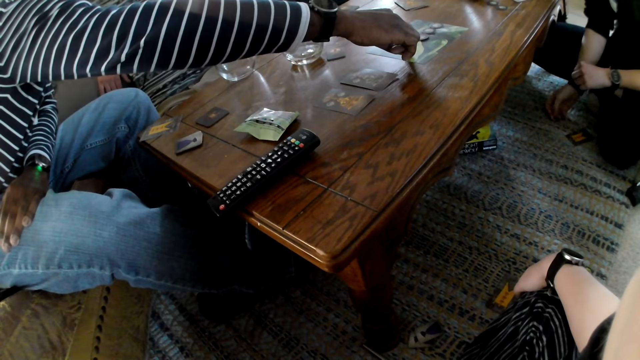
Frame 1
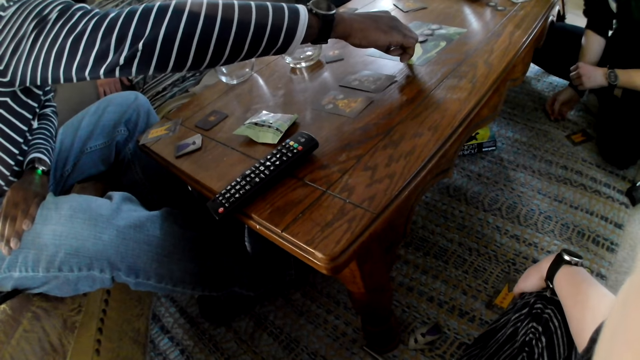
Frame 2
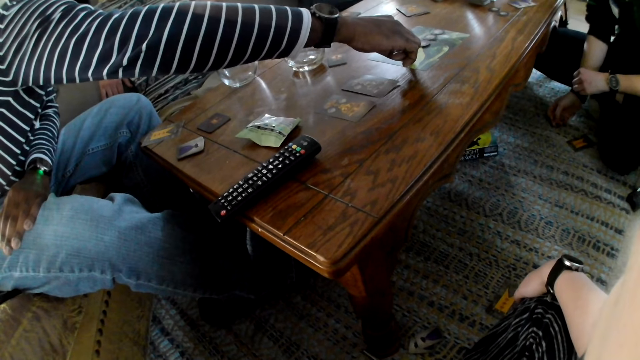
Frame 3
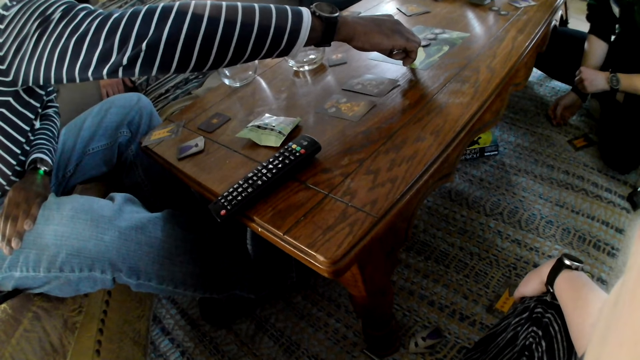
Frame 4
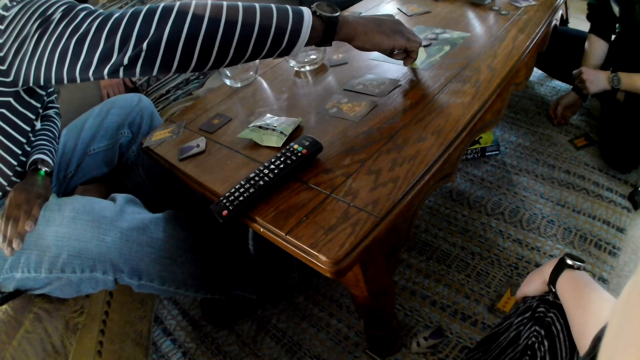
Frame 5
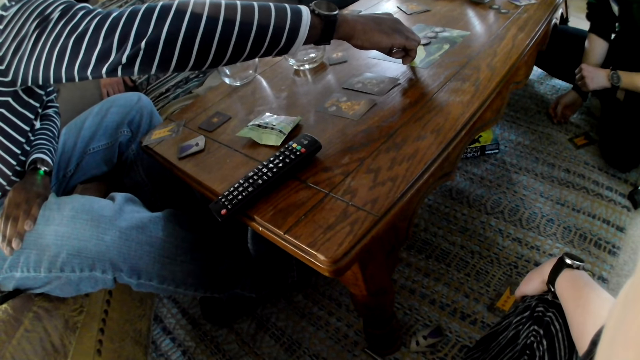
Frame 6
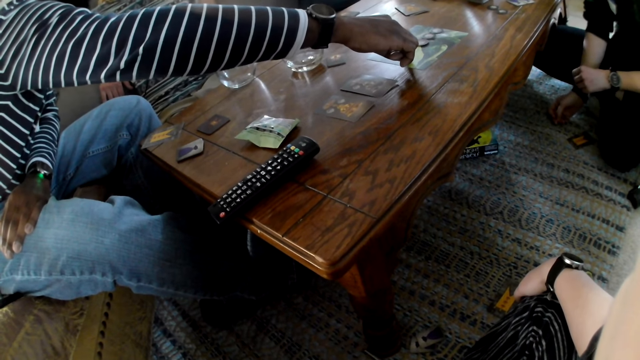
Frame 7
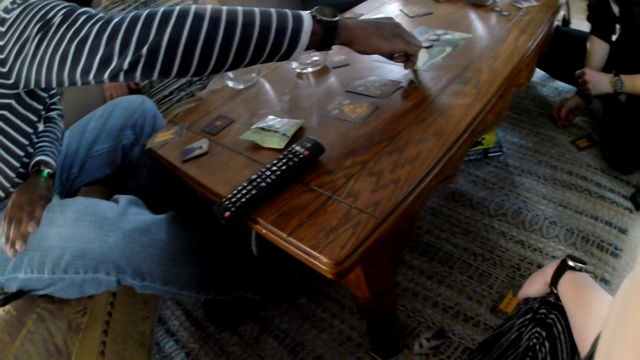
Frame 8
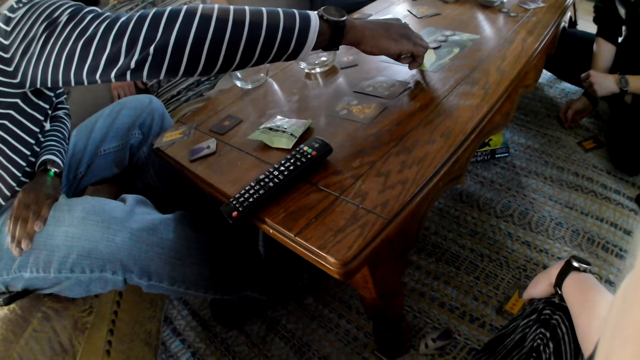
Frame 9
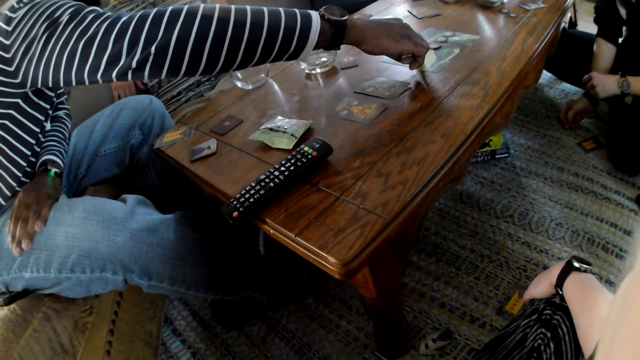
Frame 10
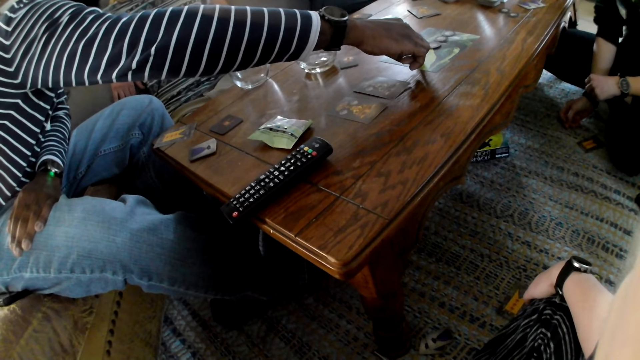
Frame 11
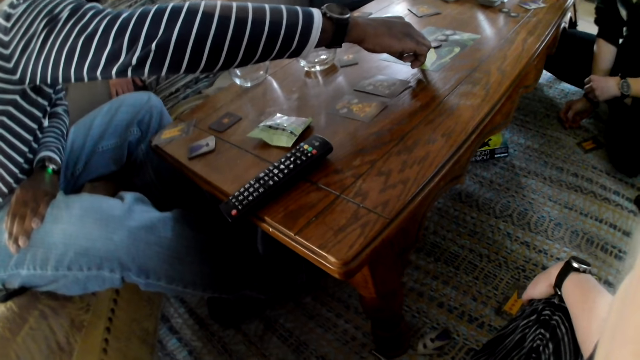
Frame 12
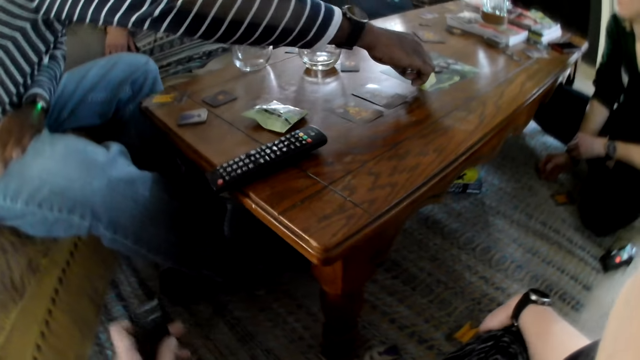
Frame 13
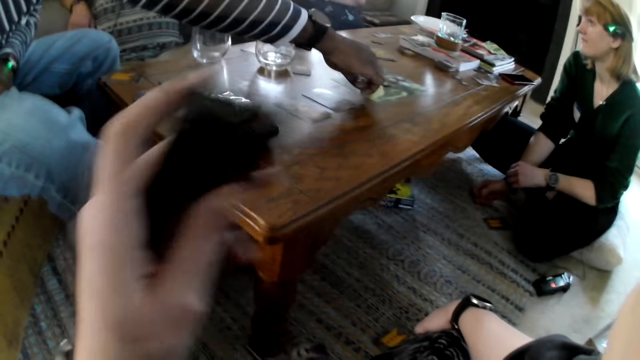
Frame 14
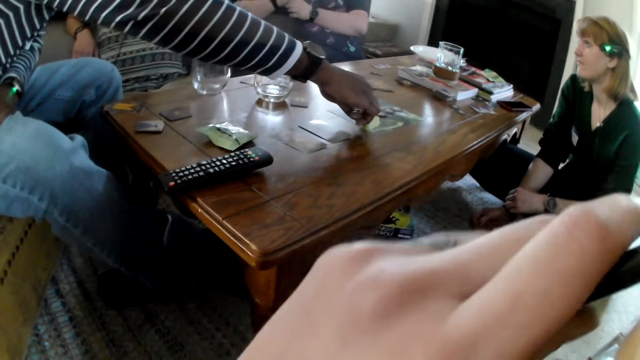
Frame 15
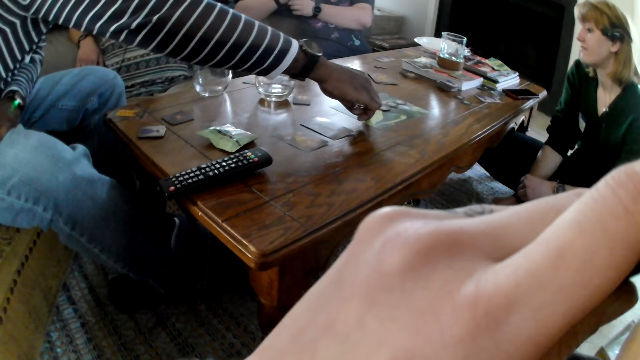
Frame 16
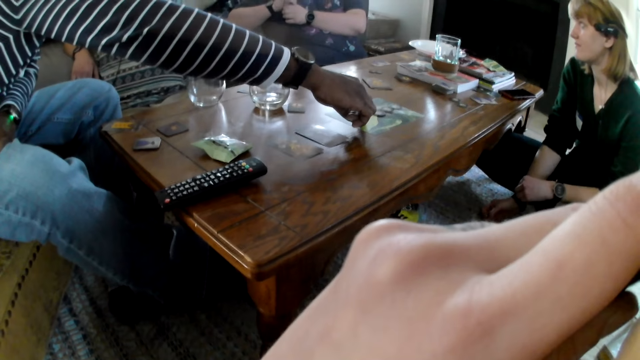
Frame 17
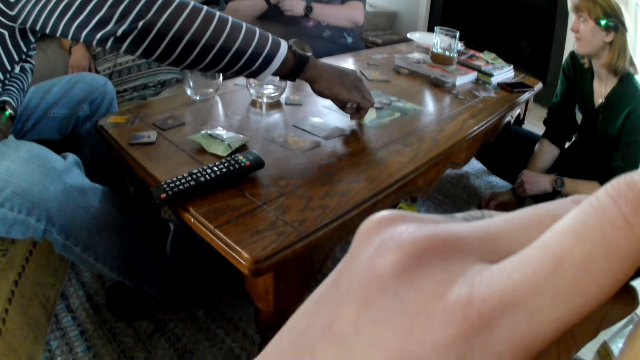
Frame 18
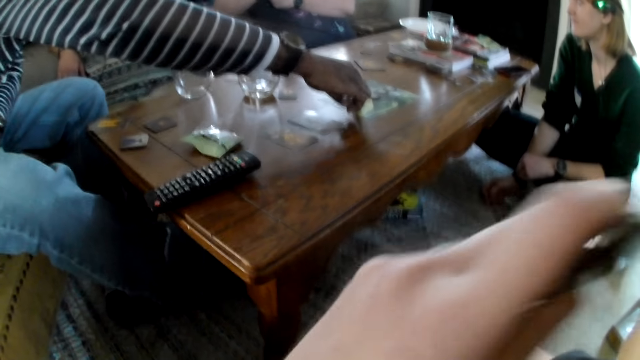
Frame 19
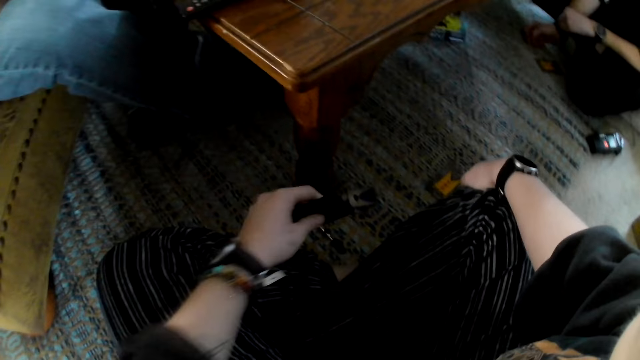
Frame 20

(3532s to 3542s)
The camera wearer smokes an e-cigarette.

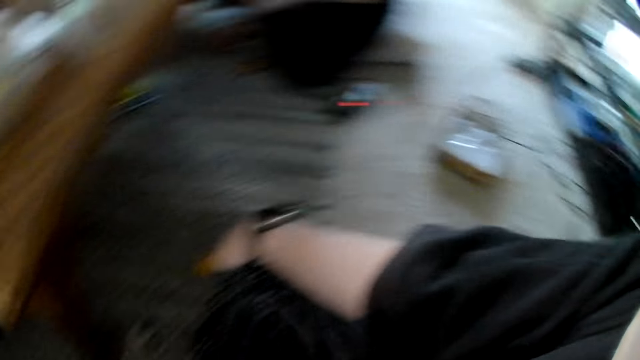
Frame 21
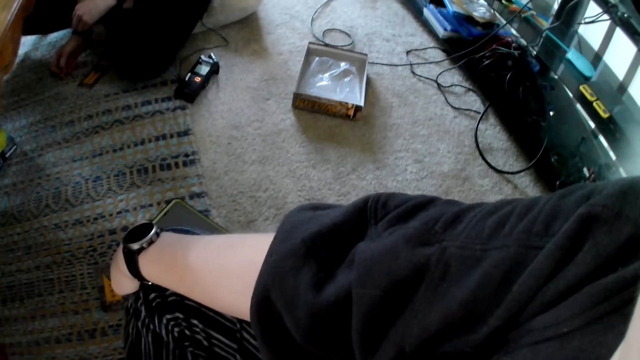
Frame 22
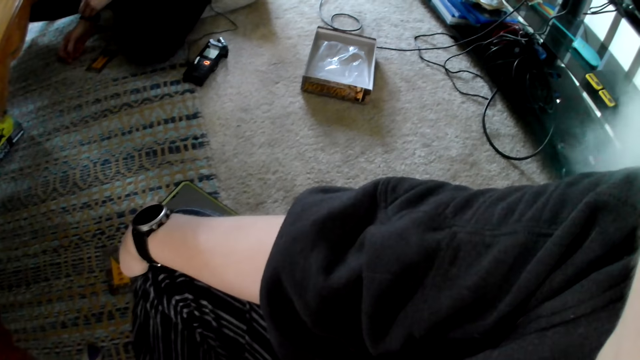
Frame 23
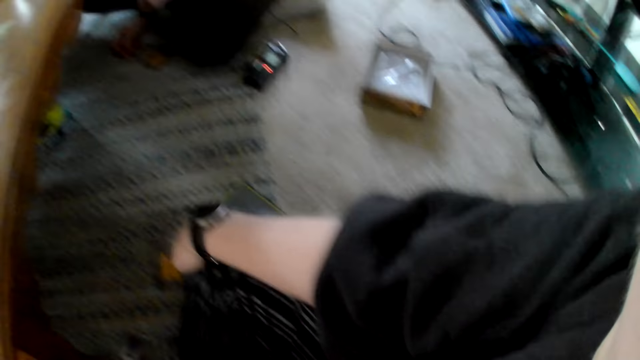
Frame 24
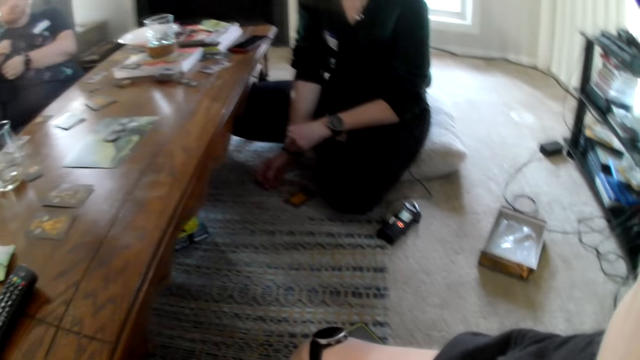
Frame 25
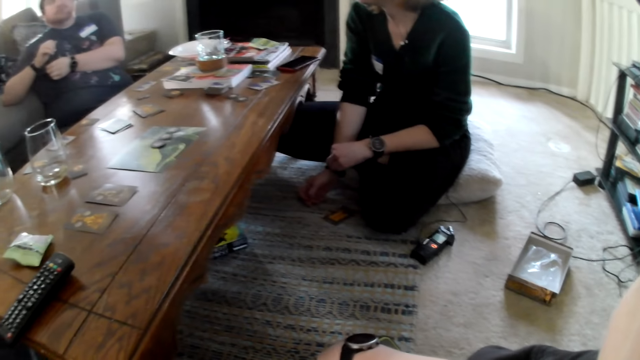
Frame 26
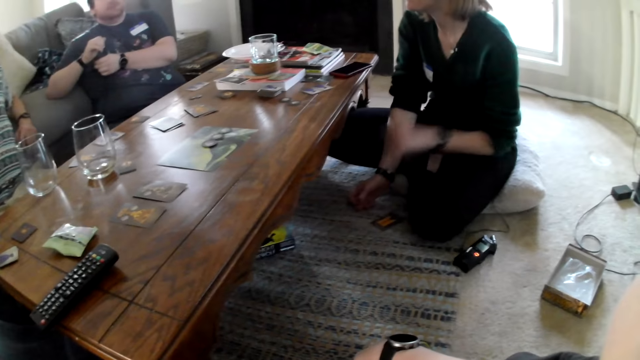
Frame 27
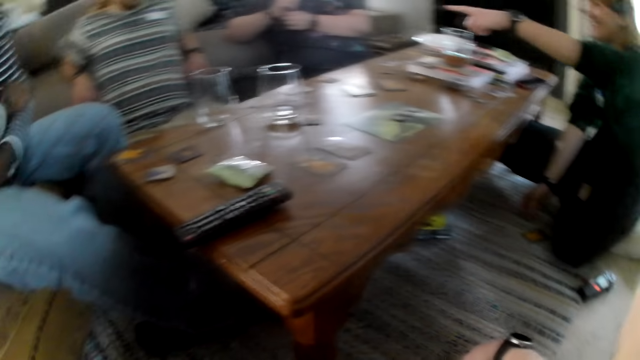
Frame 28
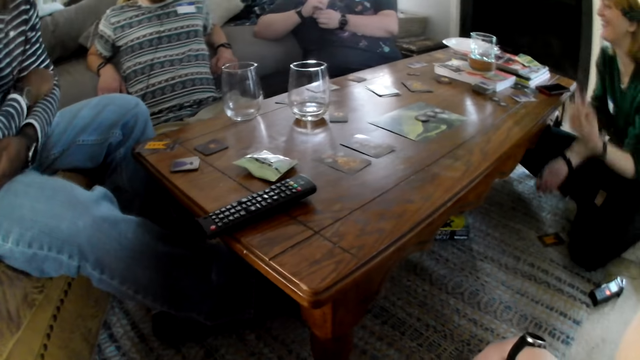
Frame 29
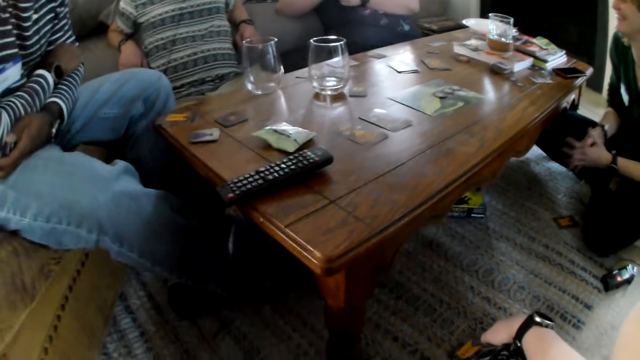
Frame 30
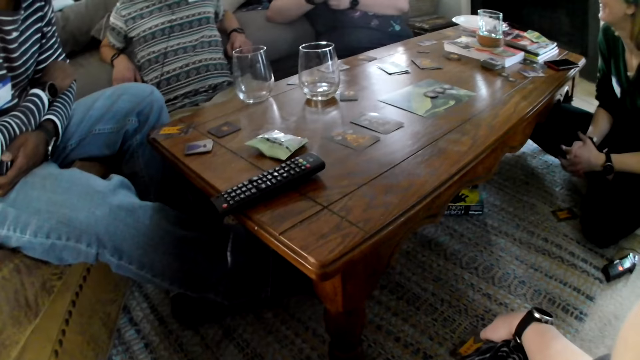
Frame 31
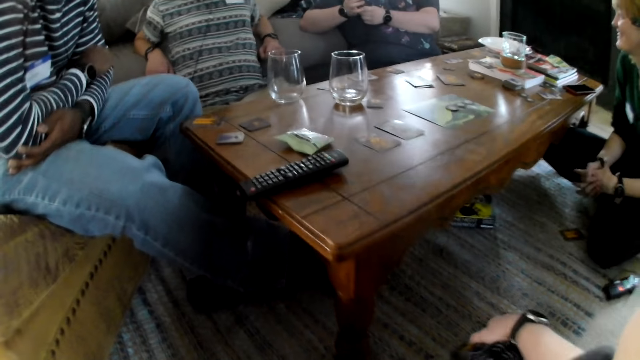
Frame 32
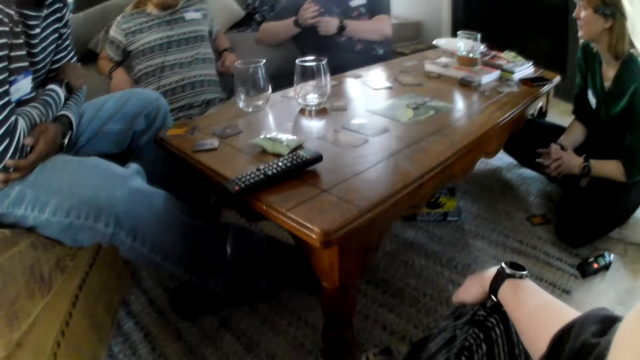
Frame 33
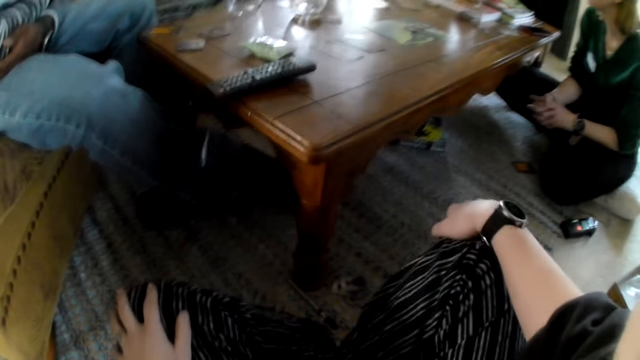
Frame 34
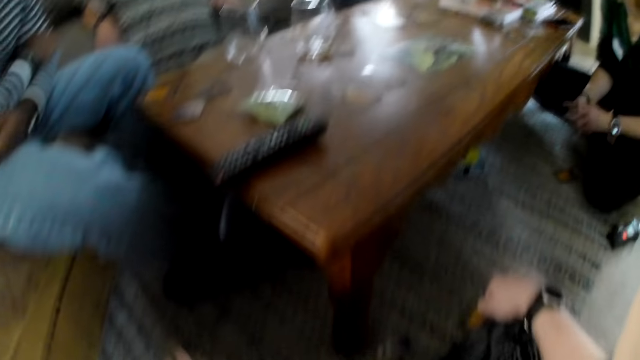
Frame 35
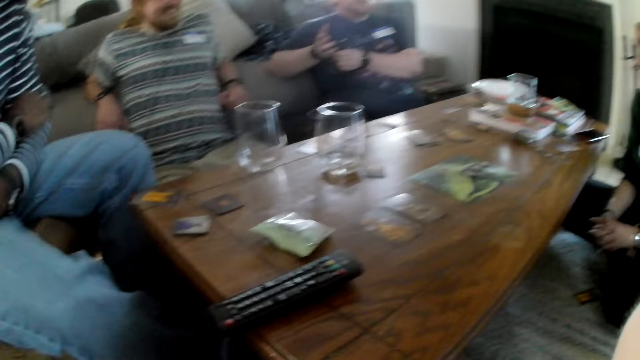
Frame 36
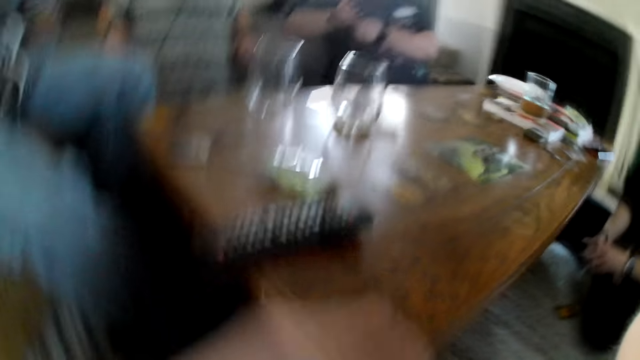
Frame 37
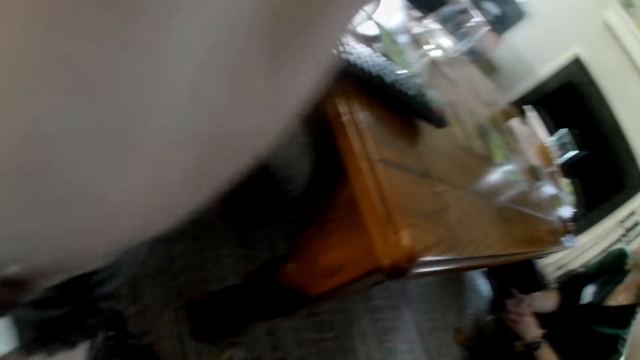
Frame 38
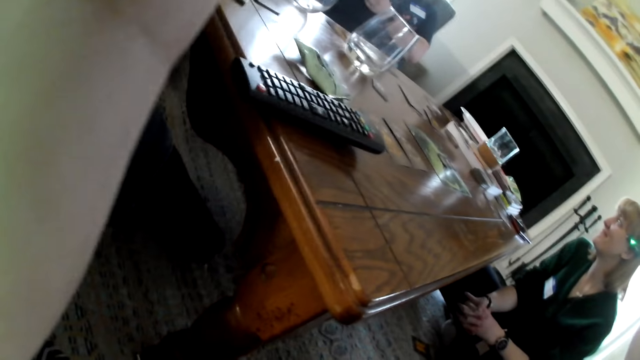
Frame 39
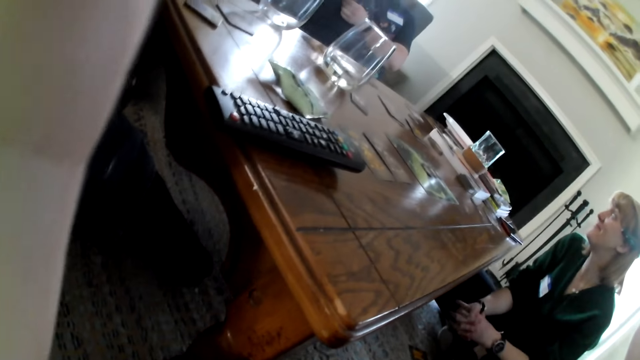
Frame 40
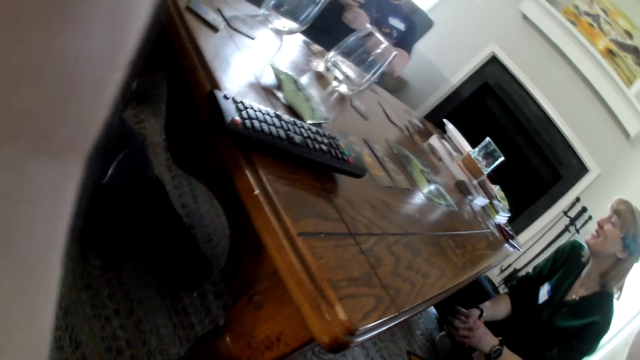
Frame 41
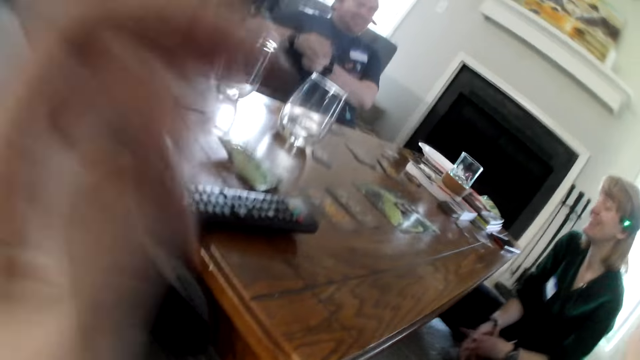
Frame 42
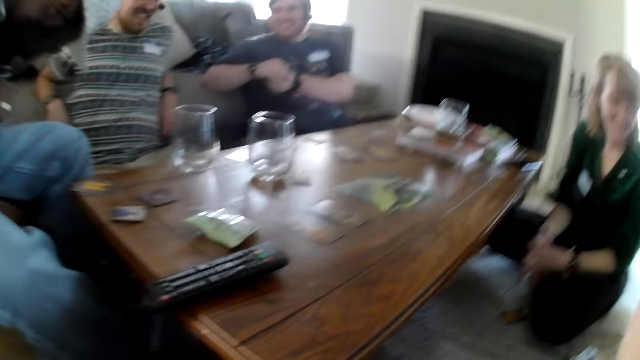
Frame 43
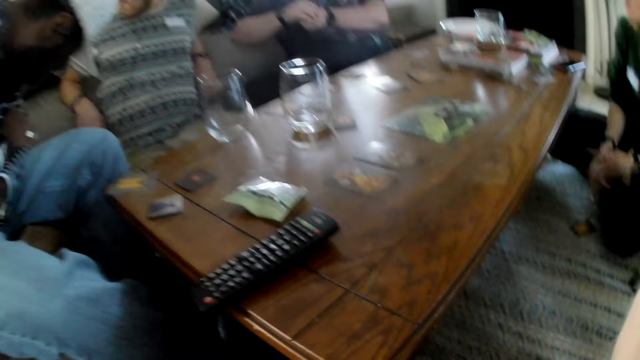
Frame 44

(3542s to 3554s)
The camera wearer looks around. The woman points her left hand. The camera wearer touches her head with her left hand. She adjusts the camera.
